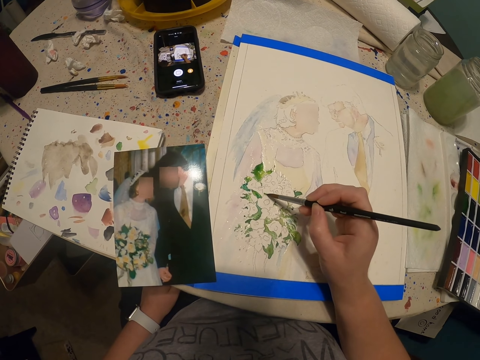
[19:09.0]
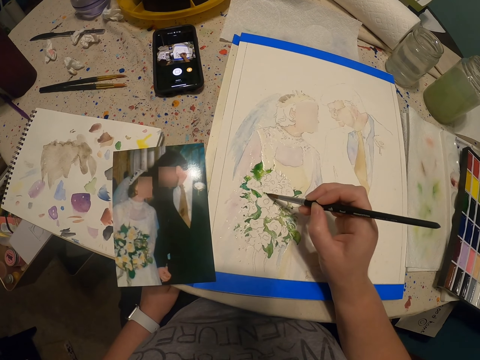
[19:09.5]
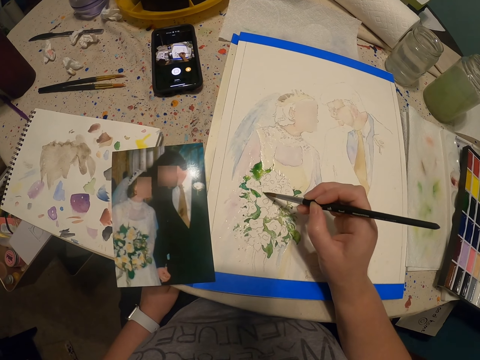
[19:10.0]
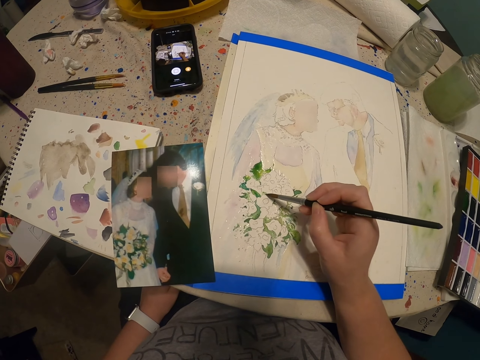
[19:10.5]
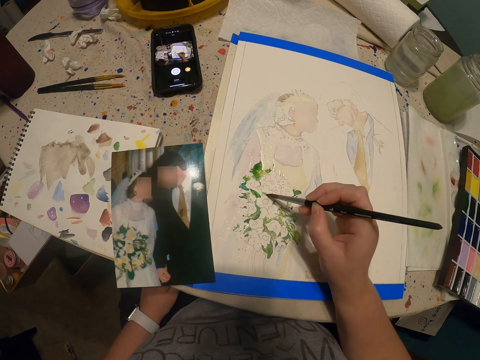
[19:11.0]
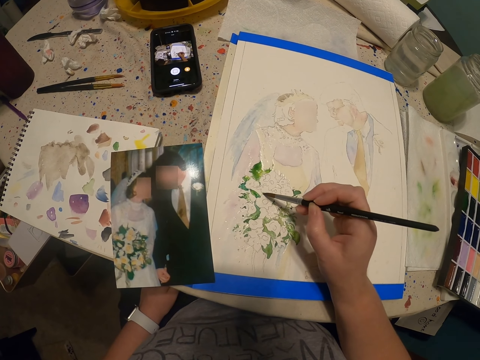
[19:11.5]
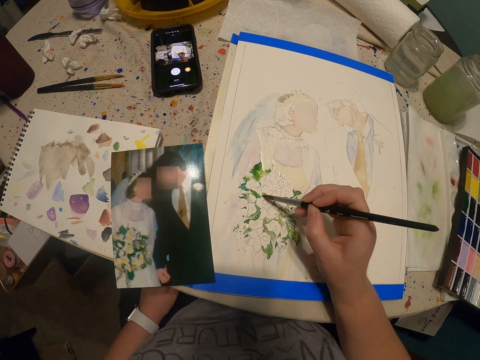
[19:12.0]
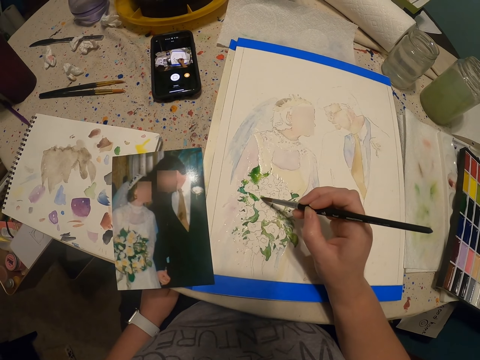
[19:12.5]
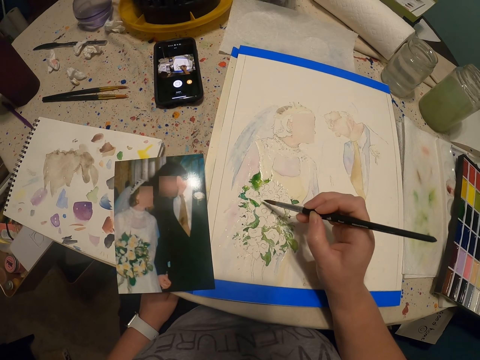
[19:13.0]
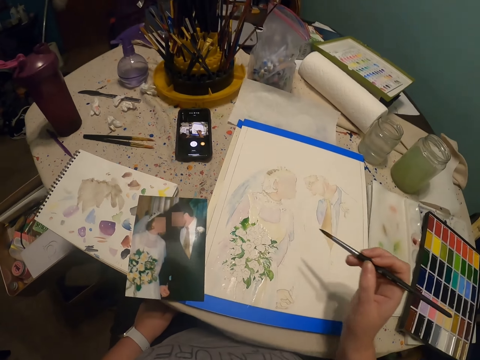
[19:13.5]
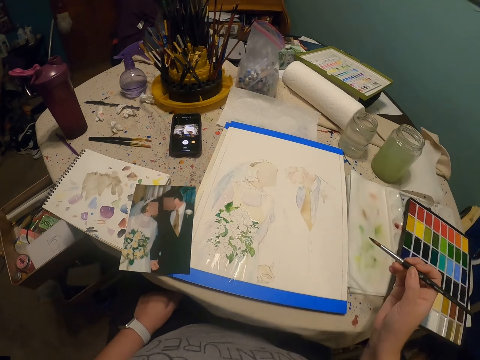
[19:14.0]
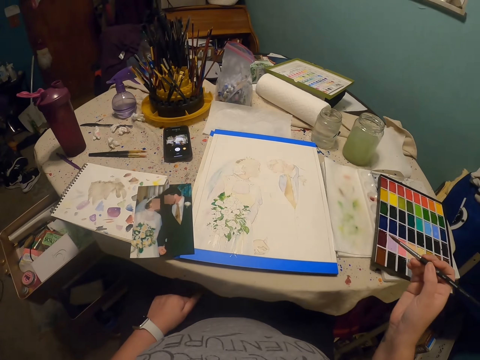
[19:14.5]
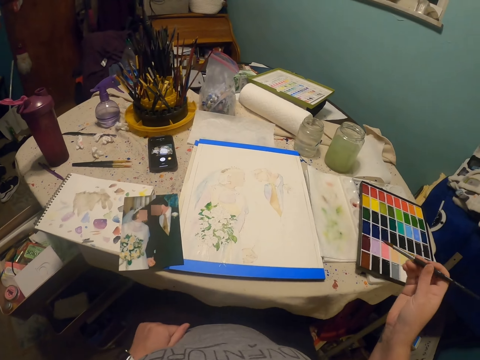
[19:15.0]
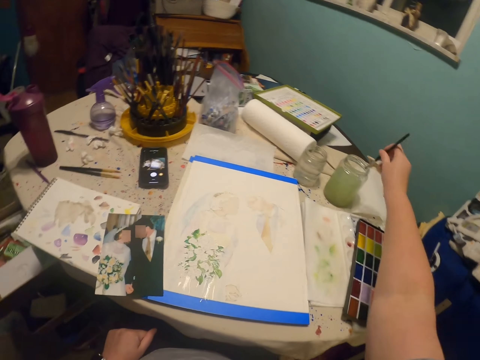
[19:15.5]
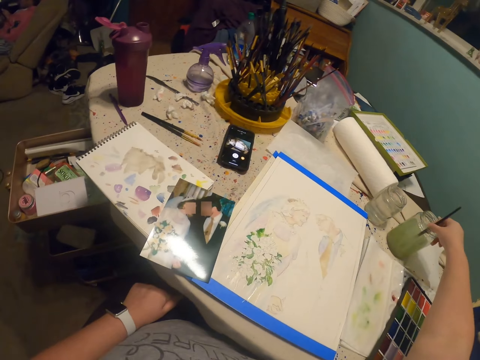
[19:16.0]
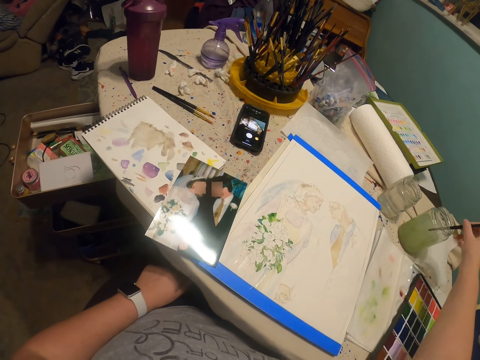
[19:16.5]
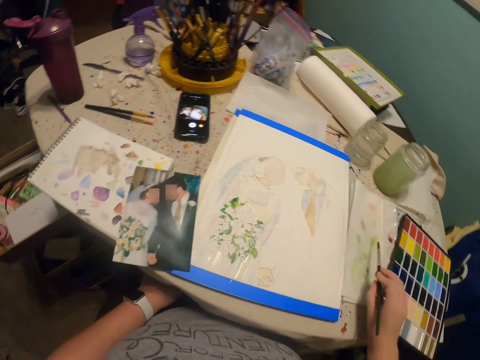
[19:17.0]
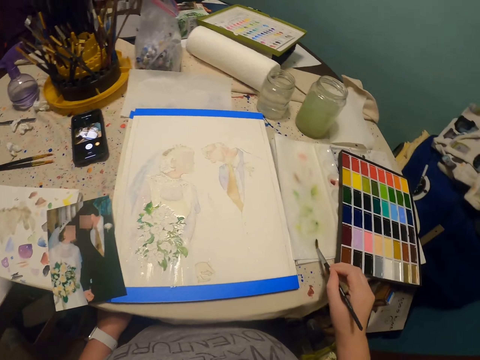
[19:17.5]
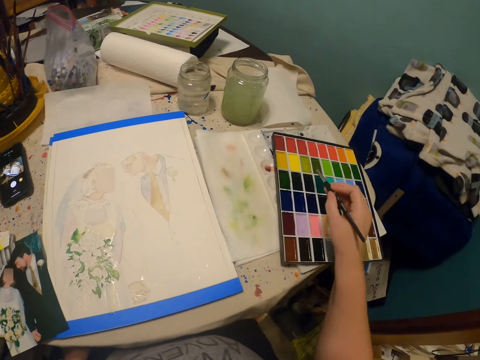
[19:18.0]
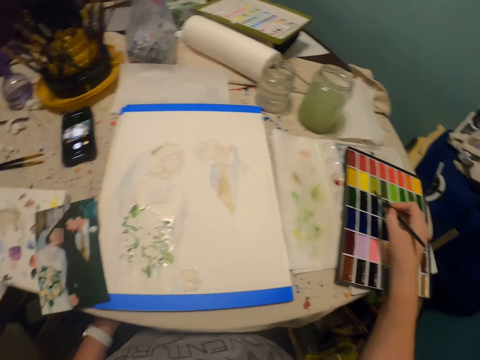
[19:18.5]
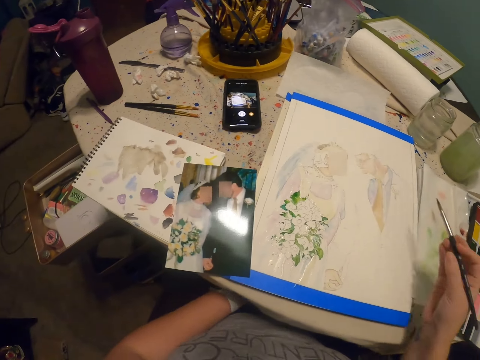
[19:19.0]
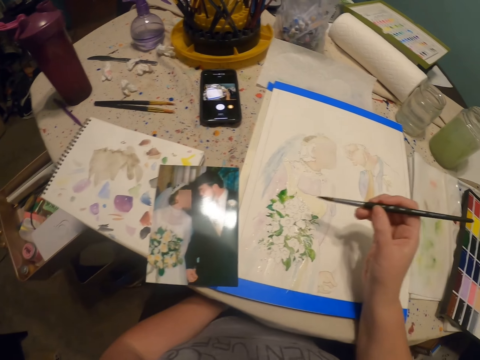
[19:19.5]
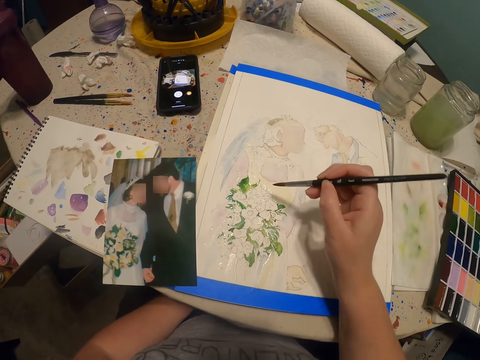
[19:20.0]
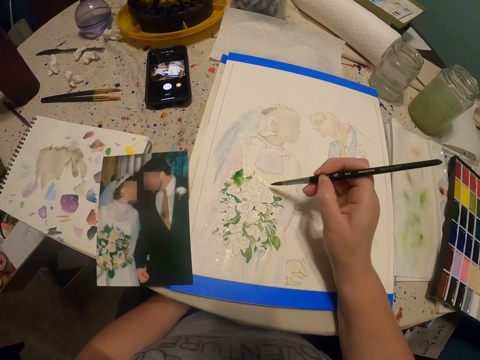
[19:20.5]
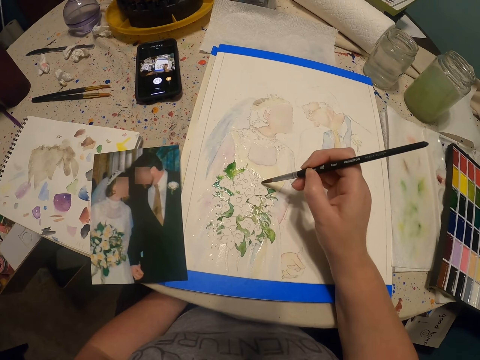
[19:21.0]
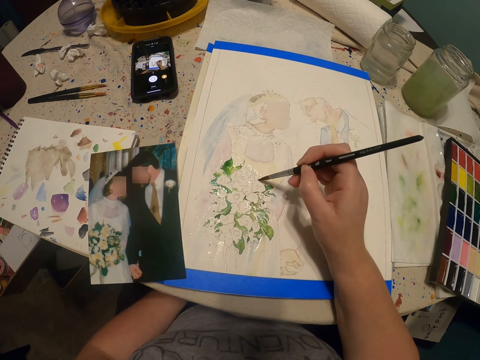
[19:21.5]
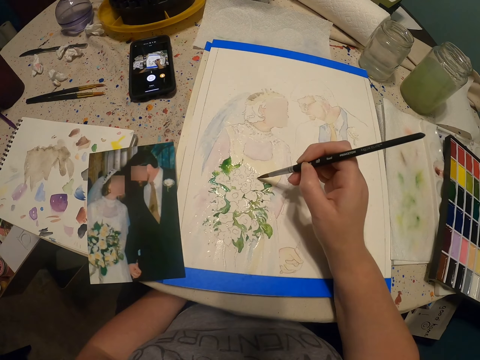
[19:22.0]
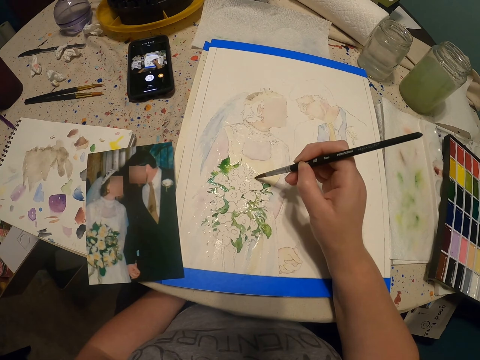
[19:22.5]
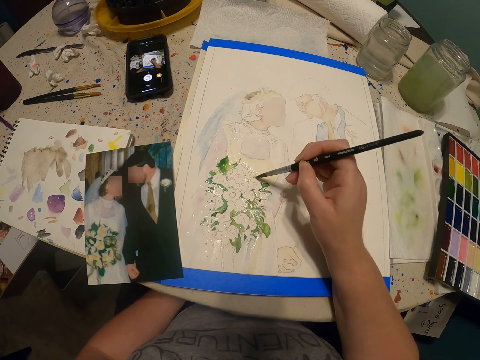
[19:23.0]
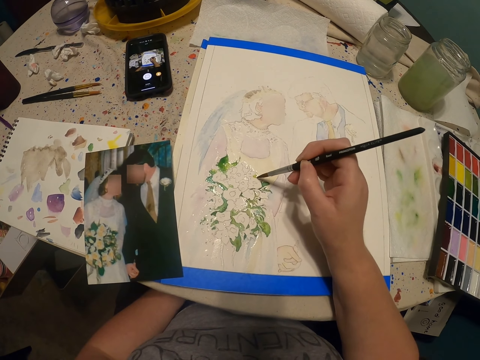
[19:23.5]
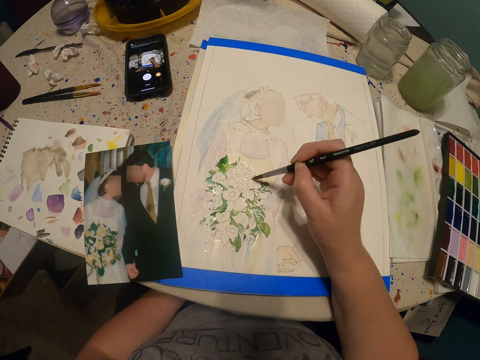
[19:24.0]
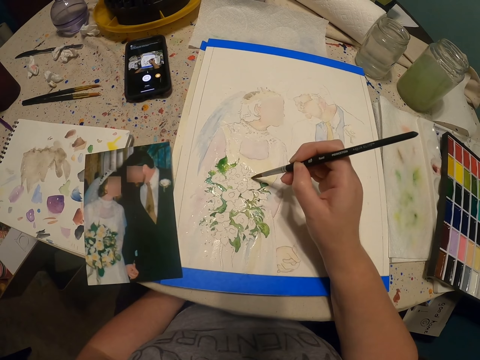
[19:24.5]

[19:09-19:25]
The camera wearer dips the paint brush in the bottle of paint. They rub the paint brush on the piece of paper. They paint a drawing with the paint brush.

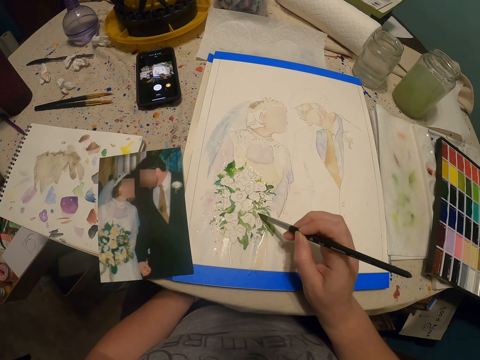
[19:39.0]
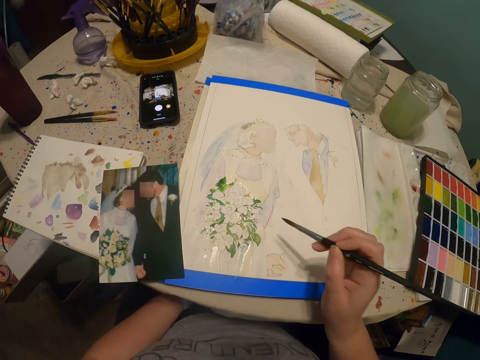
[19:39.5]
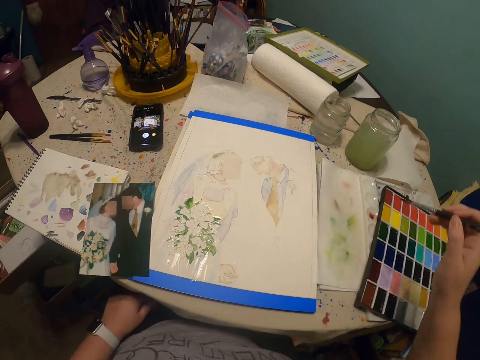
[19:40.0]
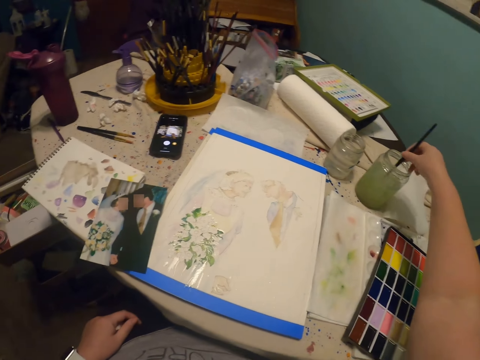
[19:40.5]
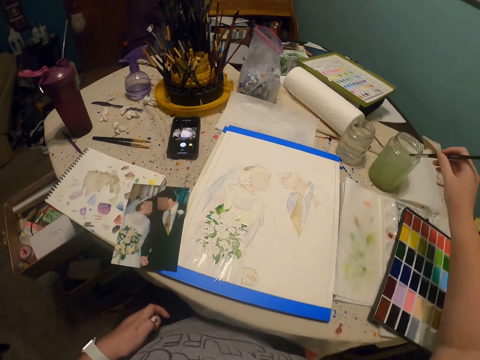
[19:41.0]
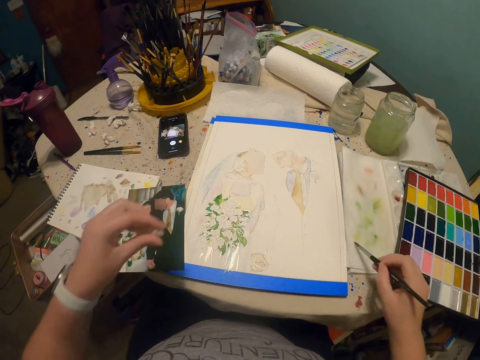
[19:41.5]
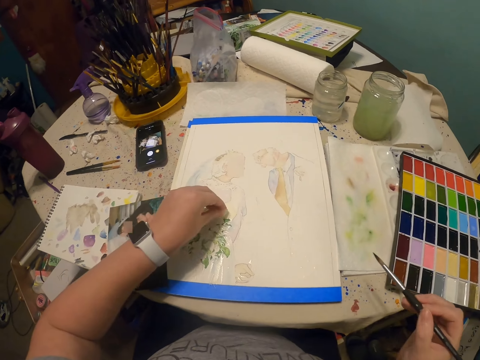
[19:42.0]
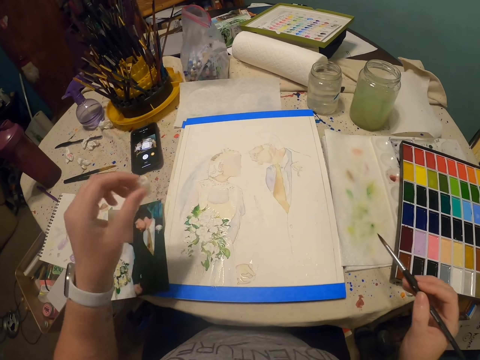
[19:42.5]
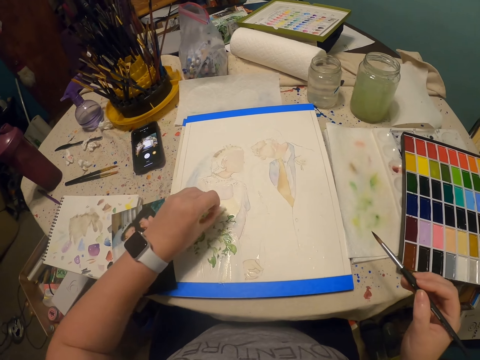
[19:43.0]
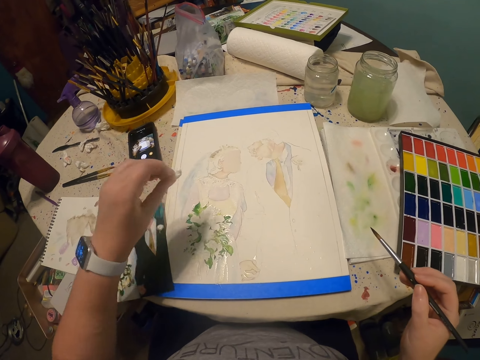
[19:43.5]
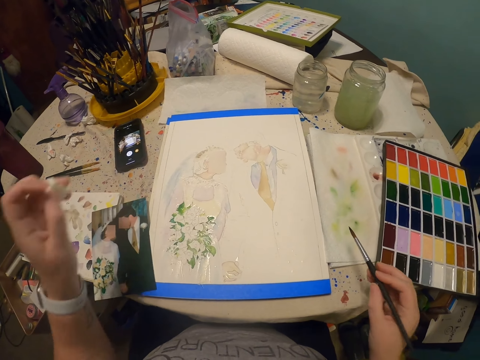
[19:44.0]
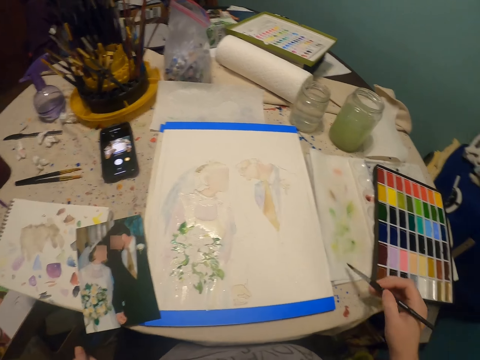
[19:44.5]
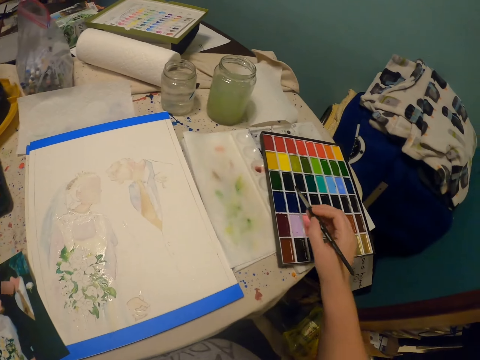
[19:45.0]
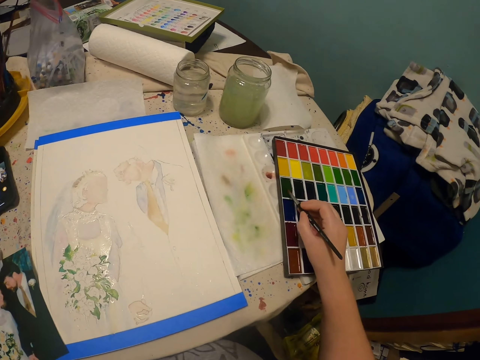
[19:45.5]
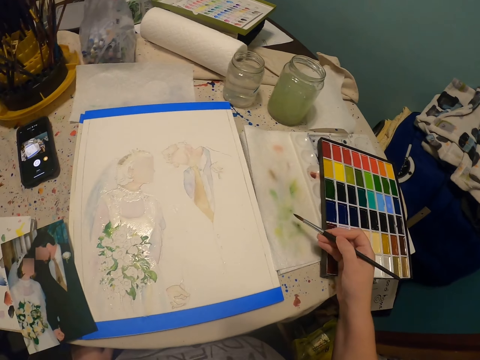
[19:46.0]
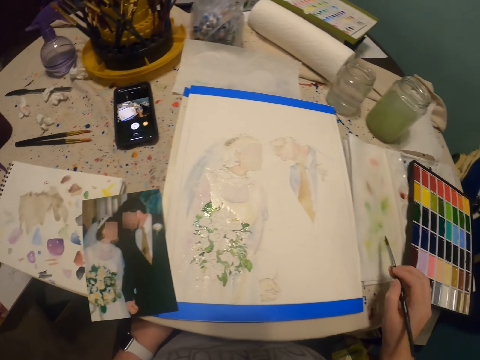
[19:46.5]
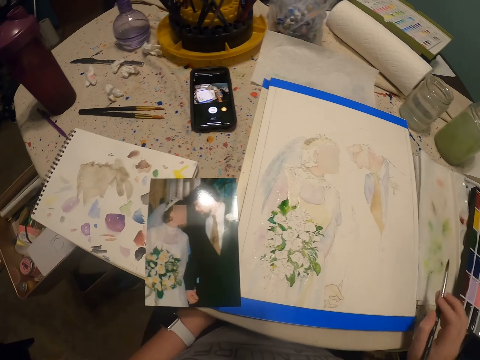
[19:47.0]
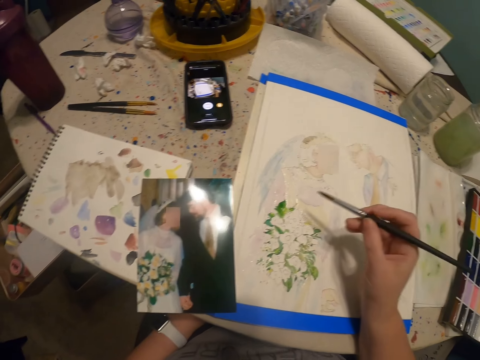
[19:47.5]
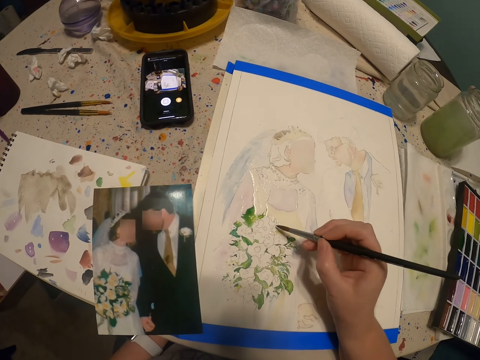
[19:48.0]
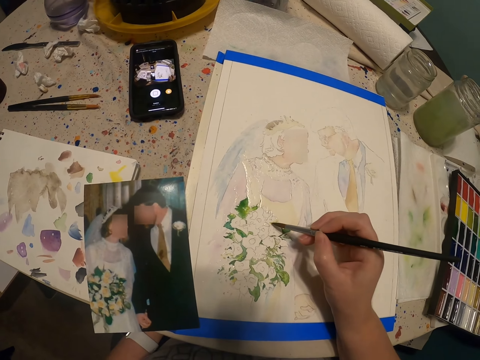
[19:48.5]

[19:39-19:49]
The camera wearer dips the paint brush in the bottle of paint or water. They rub the paint brush on the paint palette. They paint a drawing on the book with the paint brush.
